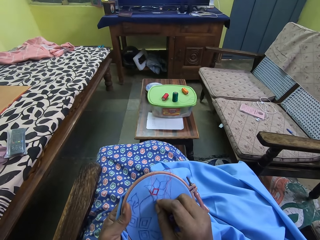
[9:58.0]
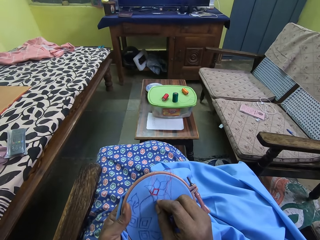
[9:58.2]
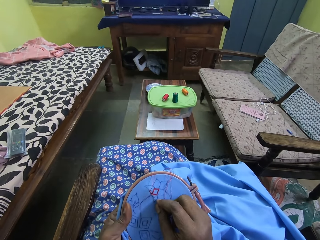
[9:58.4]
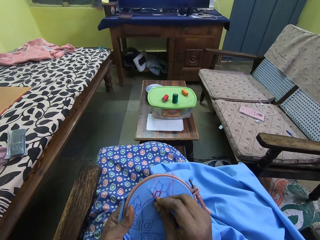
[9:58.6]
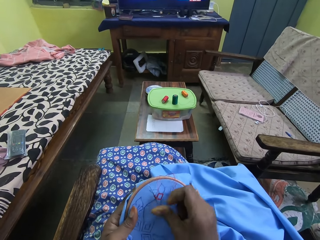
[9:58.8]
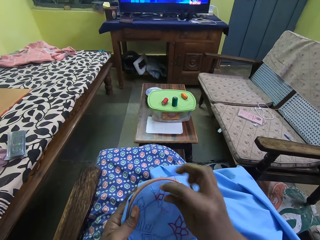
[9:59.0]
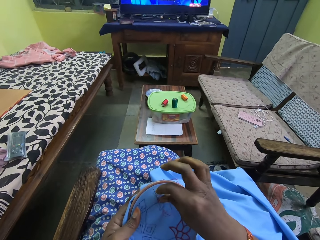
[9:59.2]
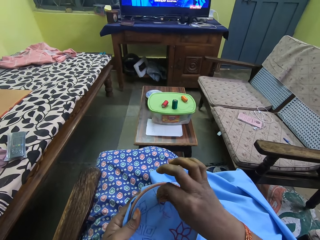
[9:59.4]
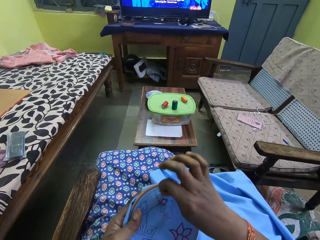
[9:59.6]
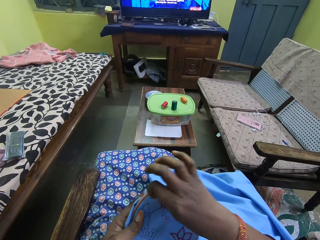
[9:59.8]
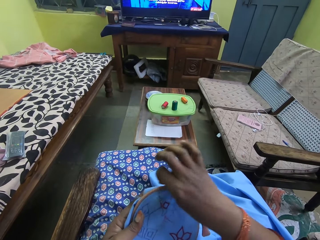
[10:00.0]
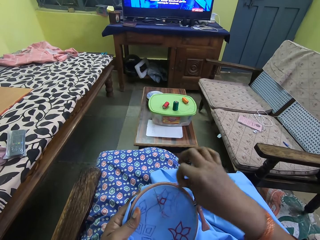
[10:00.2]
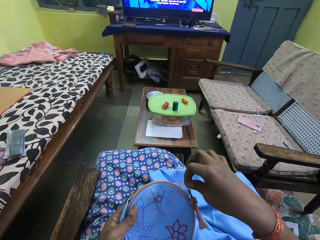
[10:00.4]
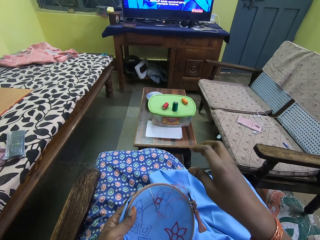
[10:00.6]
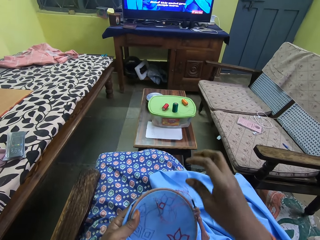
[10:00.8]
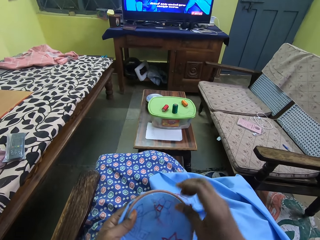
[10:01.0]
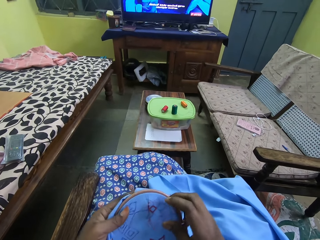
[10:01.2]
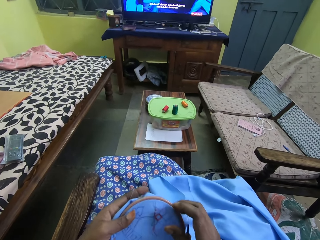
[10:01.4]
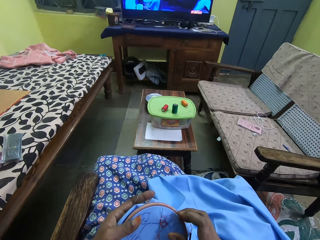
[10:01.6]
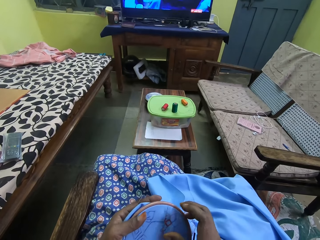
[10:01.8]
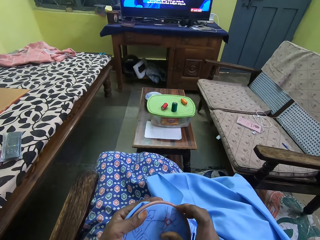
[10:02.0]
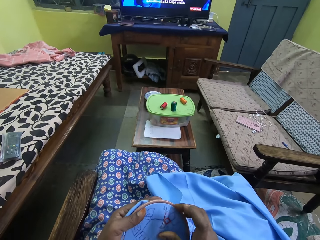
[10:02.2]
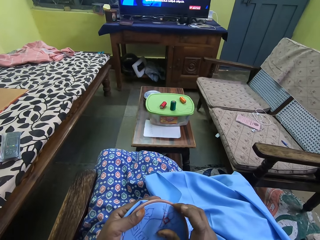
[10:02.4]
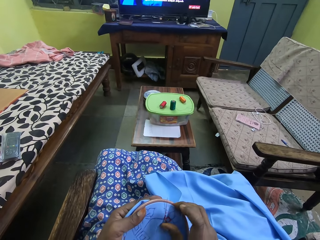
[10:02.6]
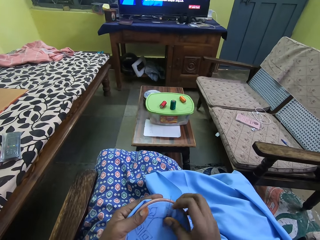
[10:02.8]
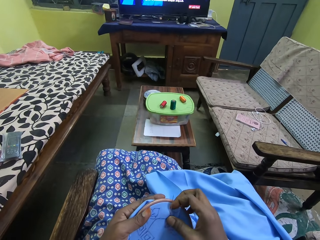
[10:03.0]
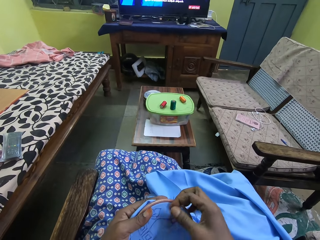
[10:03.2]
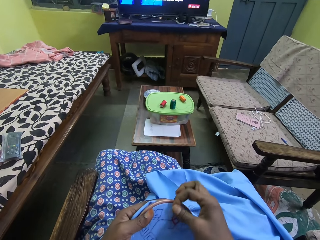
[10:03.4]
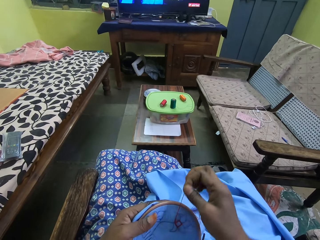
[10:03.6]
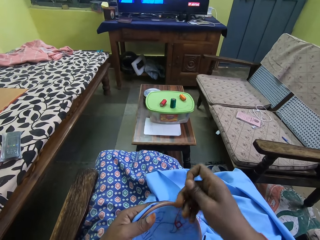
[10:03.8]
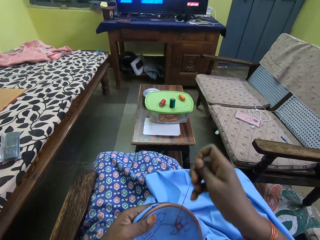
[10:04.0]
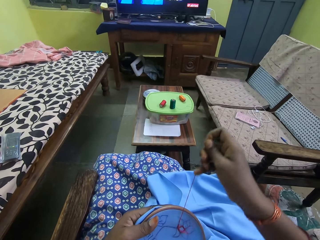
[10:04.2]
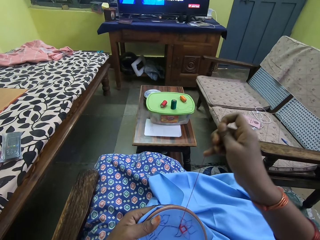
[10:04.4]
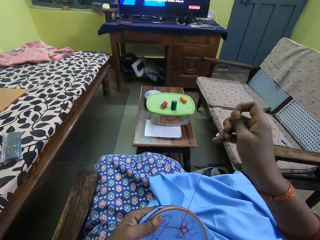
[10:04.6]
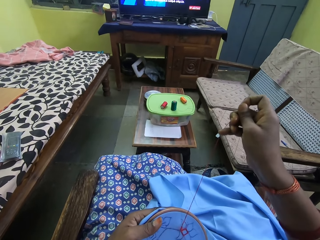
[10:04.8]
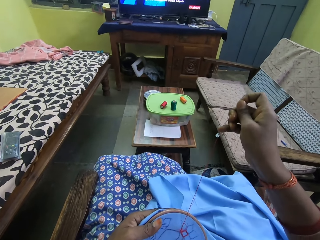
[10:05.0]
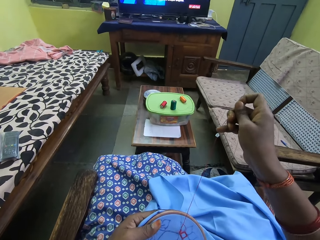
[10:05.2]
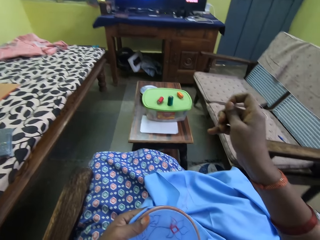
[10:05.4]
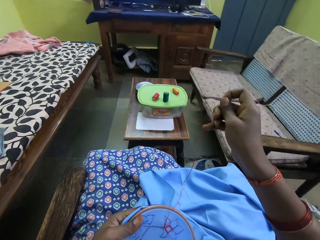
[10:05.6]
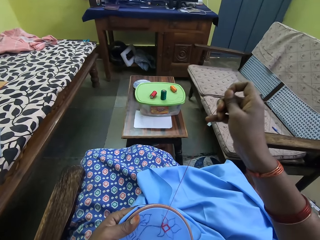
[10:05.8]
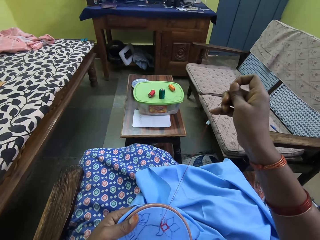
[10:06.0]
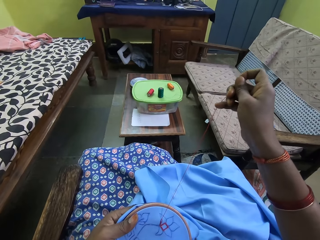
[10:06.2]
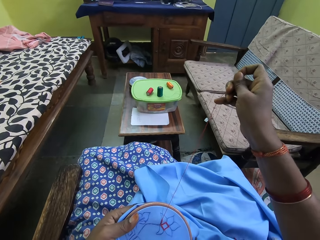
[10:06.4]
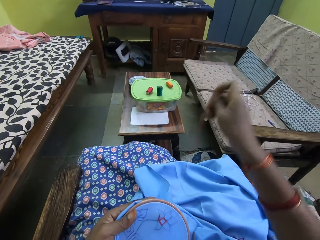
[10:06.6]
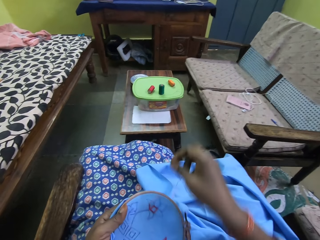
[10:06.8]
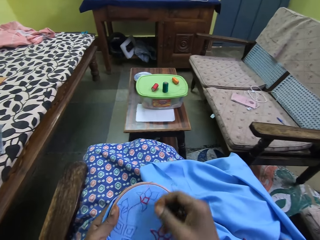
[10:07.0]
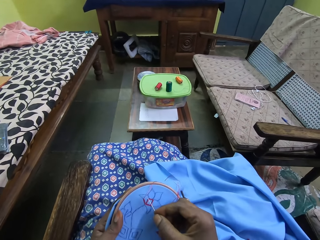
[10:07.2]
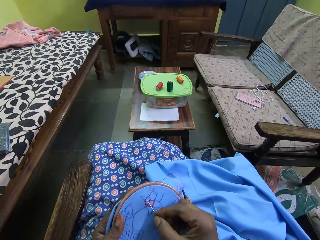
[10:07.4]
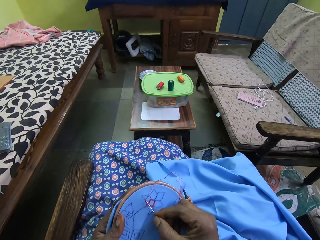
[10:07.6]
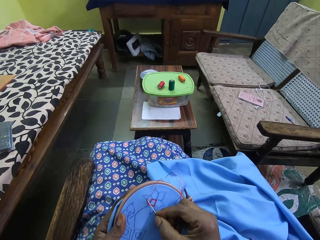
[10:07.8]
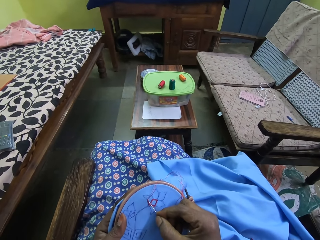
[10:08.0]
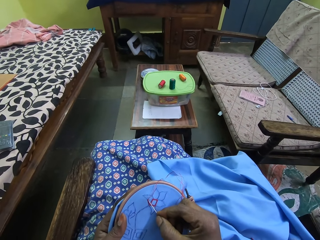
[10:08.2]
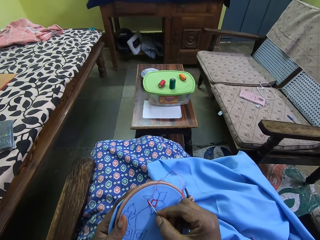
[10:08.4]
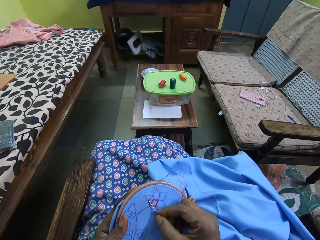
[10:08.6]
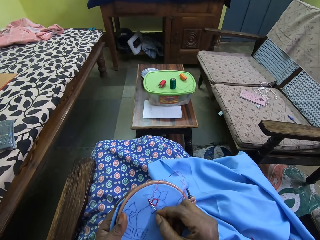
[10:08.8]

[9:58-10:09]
The camera wearer fixes the sewing thread. They hold the piece of material with both hands. They watch television. They pull the needle. They sew the piece of cloth.

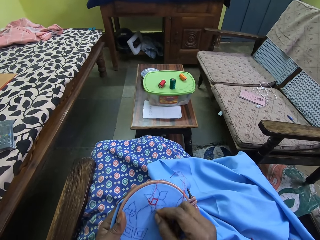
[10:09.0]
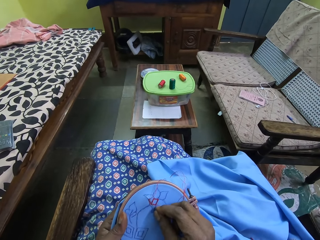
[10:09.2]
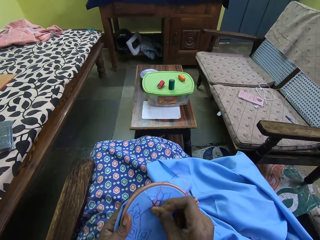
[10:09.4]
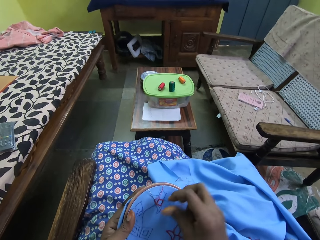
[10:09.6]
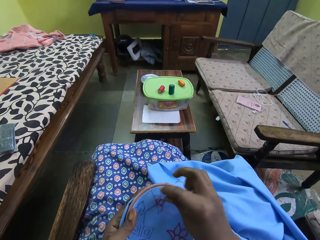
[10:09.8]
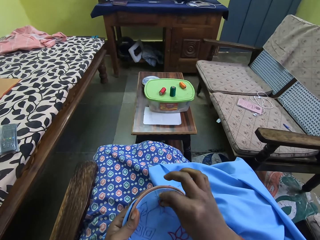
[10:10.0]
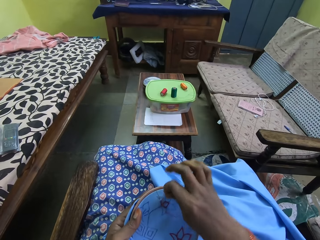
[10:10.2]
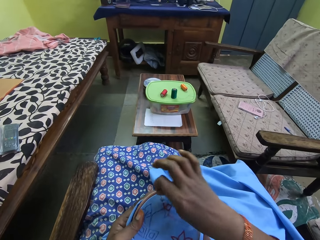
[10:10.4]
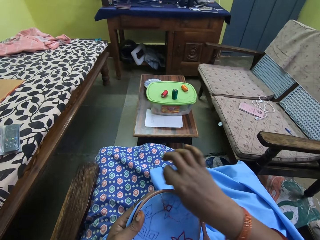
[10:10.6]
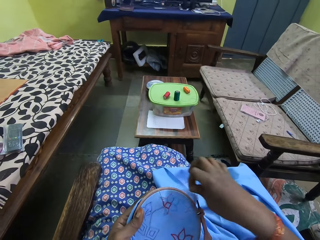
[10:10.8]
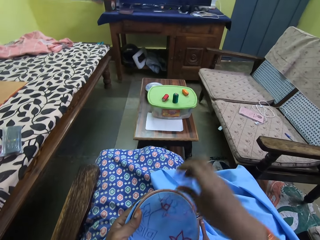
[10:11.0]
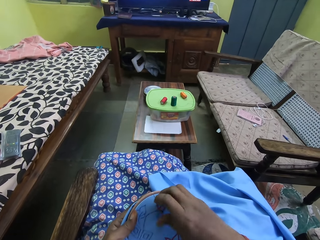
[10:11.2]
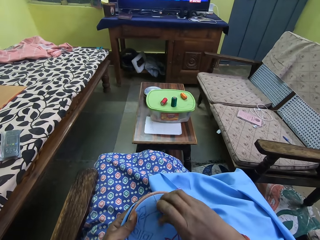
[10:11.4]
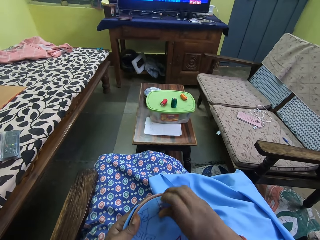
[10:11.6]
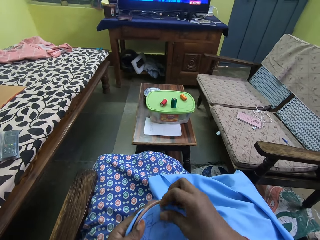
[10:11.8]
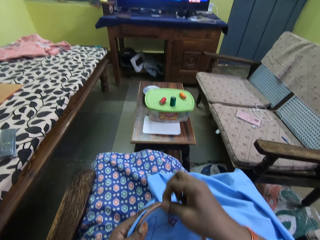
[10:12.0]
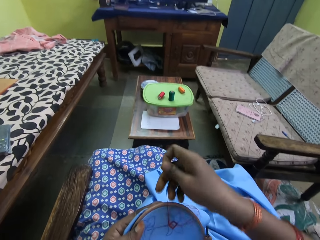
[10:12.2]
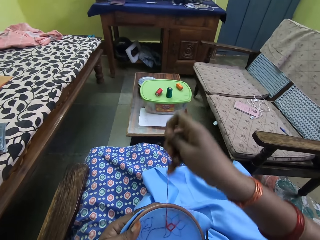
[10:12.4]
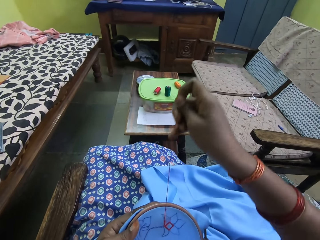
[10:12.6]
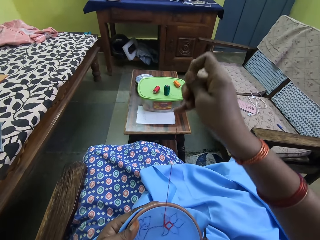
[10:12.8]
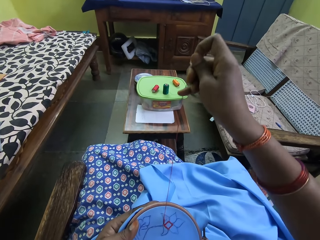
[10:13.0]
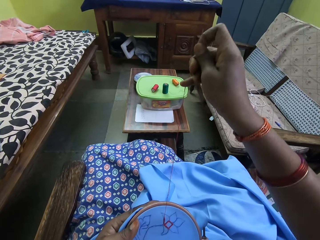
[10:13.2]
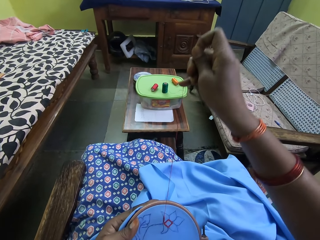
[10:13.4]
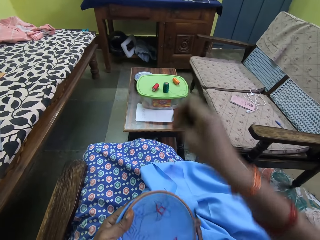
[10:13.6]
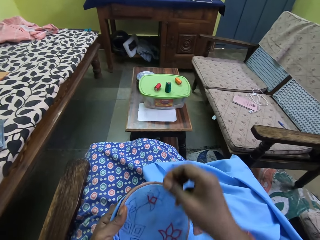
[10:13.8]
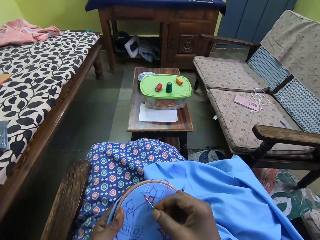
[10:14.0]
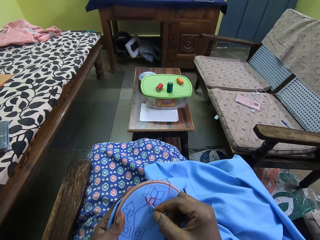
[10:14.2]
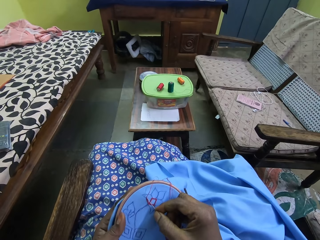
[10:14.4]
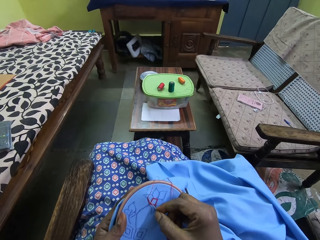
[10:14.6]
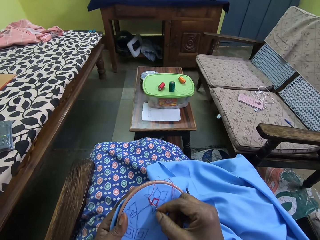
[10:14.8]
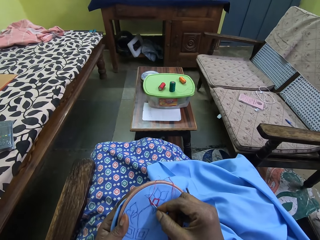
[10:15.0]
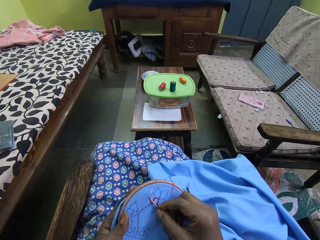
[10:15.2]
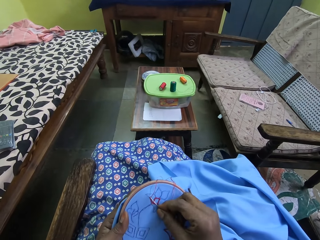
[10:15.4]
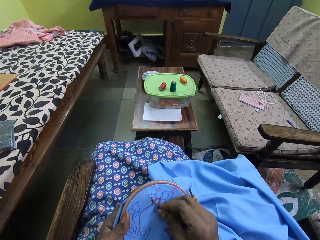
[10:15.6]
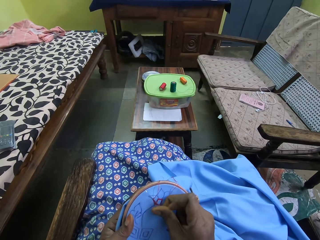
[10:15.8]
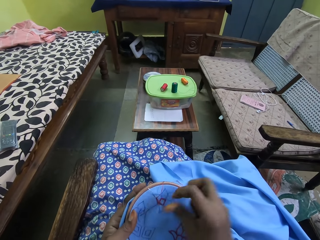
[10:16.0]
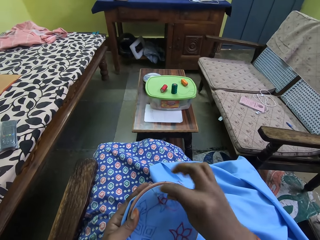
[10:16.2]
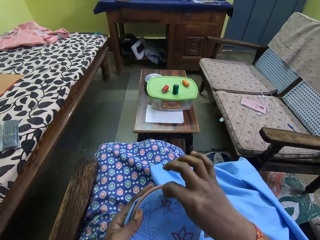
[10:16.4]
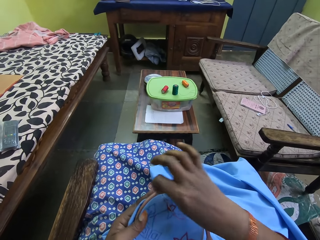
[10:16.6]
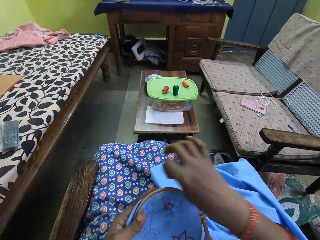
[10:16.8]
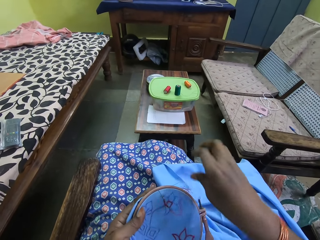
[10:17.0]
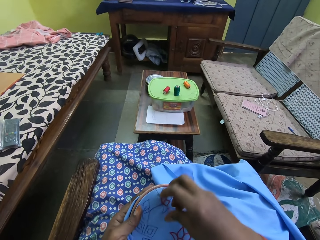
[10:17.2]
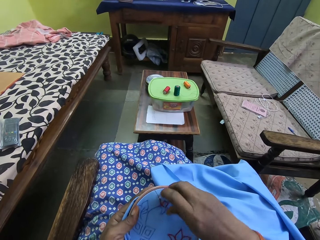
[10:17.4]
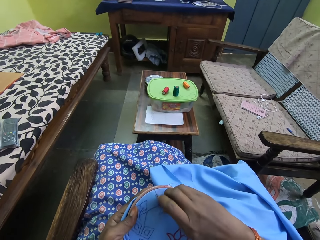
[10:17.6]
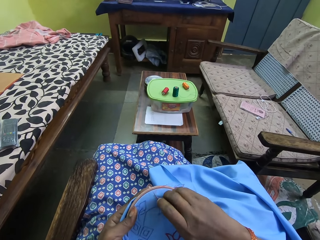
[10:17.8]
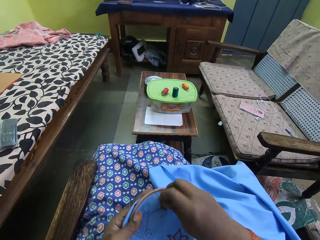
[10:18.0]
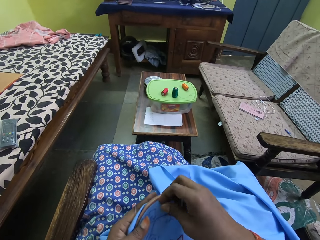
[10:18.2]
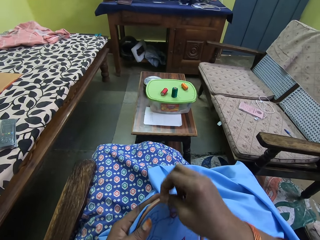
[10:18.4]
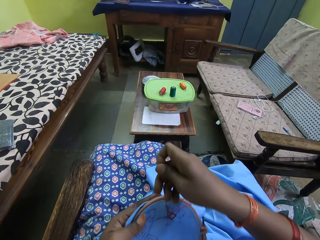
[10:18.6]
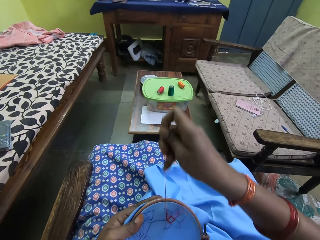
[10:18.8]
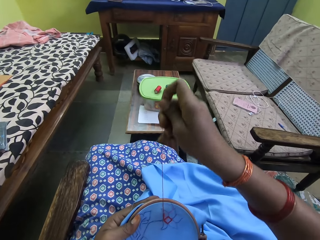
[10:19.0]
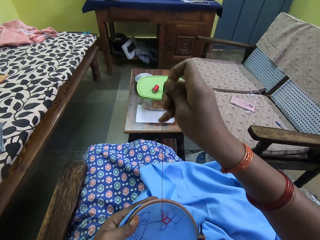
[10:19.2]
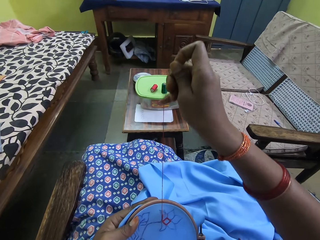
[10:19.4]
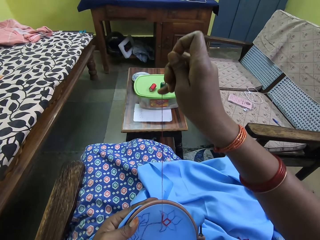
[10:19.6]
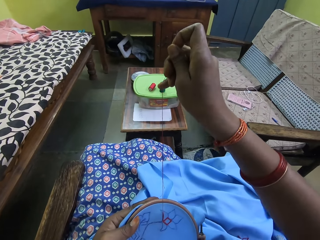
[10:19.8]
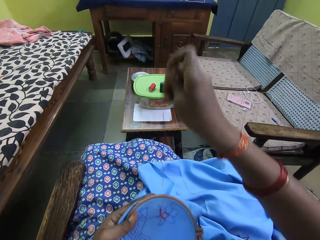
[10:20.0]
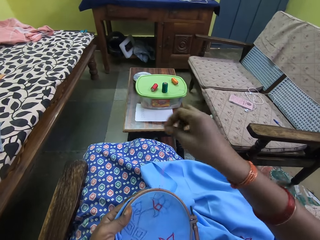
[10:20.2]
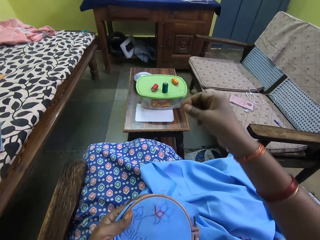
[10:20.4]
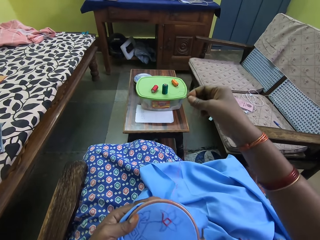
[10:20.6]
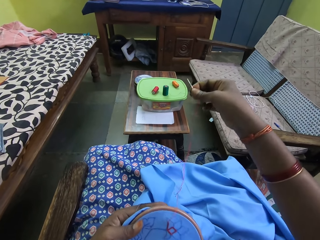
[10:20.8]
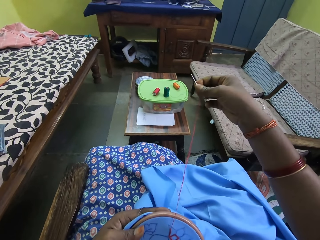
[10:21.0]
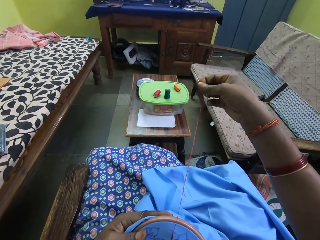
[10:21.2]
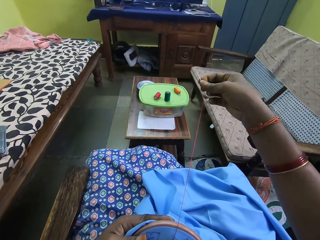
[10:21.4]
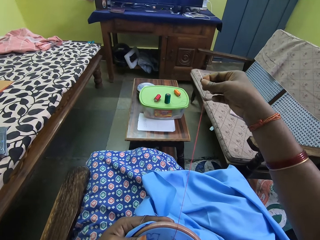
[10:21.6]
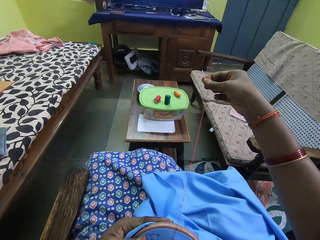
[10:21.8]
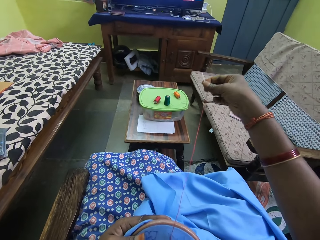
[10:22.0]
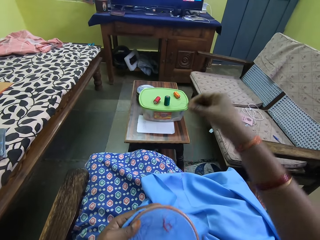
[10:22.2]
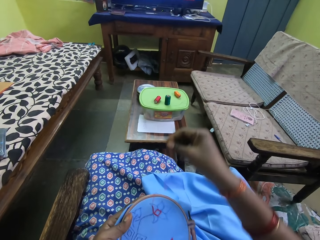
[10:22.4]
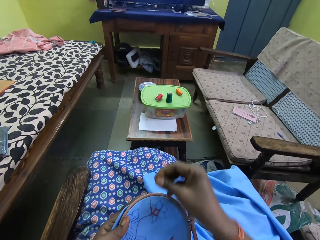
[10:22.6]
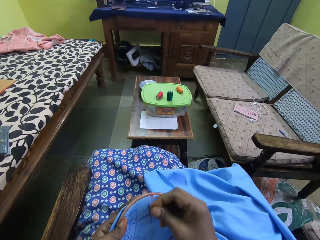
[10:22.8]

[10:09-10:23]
The camera wearer fixes the sewing thread. They pull the needle. They sew the piece of cloth. They pull the needle. They sew the piece of cloth.
